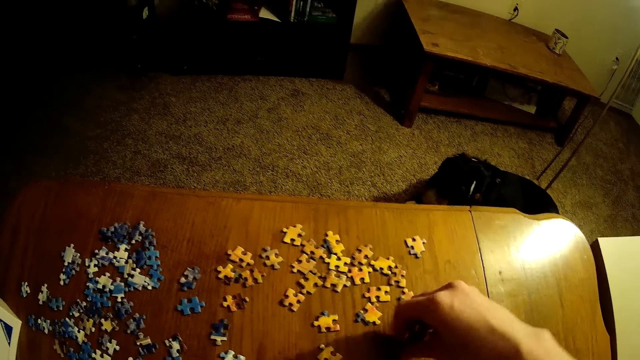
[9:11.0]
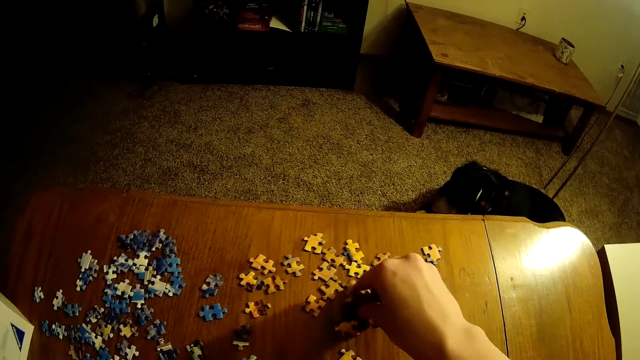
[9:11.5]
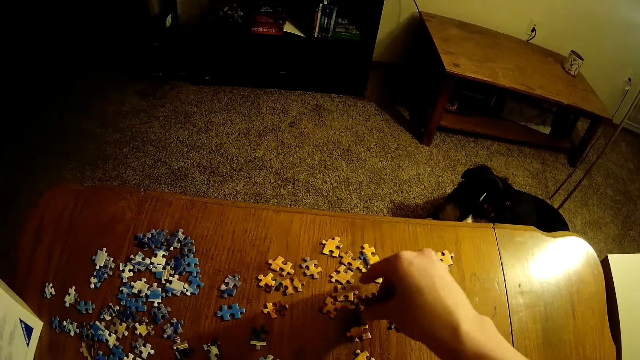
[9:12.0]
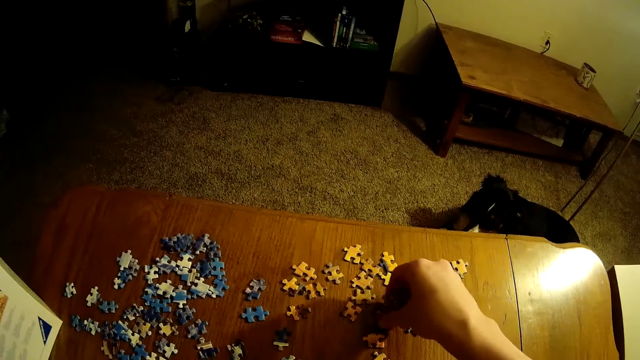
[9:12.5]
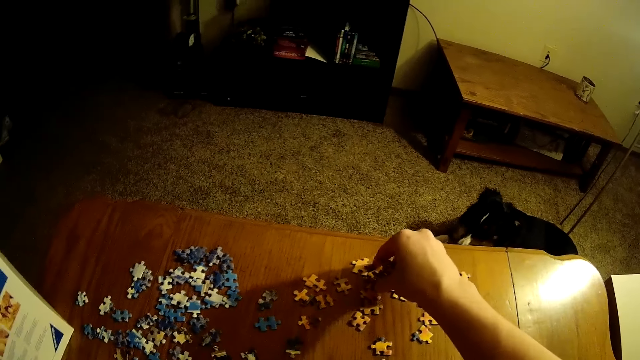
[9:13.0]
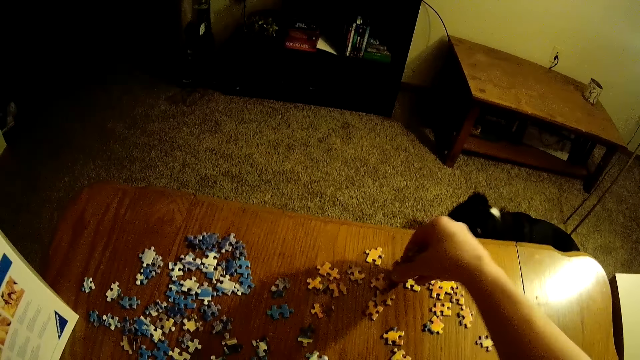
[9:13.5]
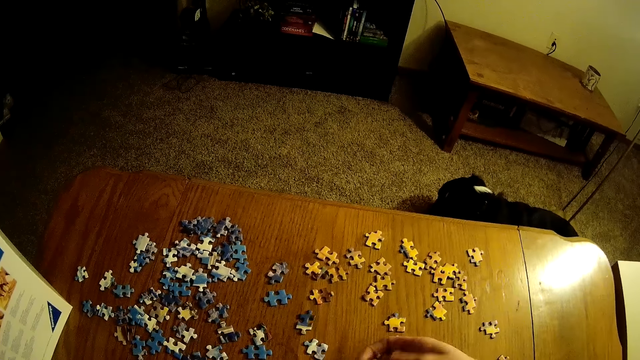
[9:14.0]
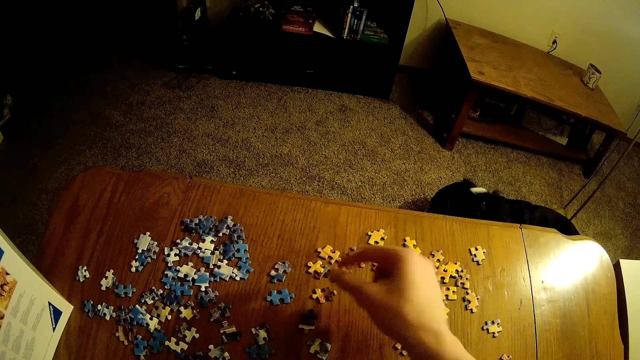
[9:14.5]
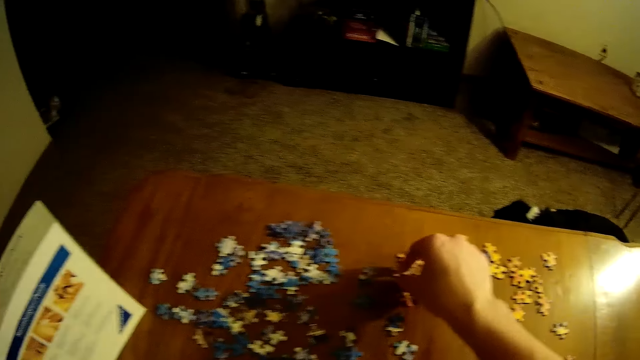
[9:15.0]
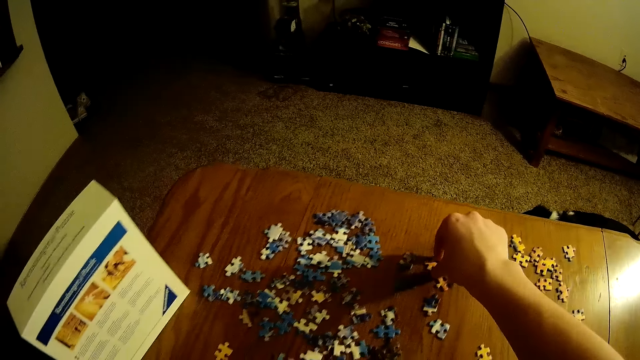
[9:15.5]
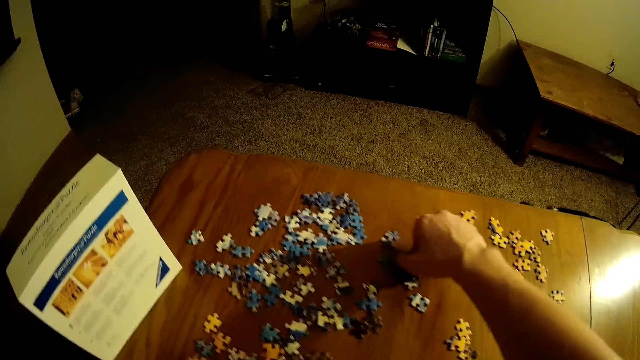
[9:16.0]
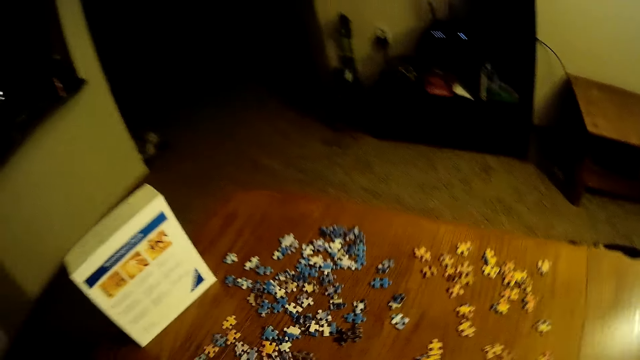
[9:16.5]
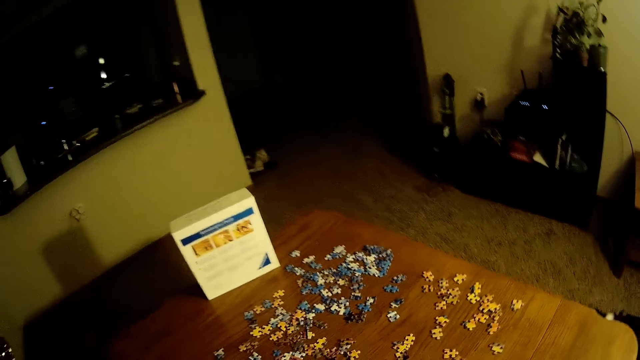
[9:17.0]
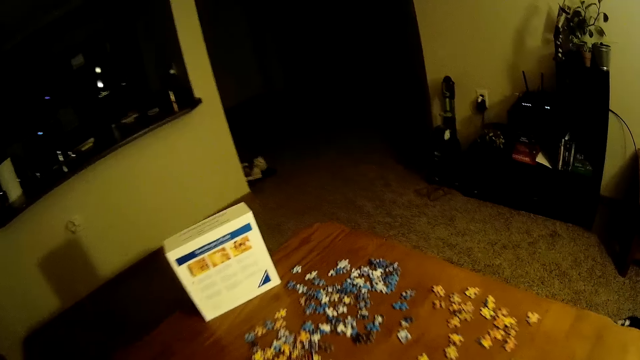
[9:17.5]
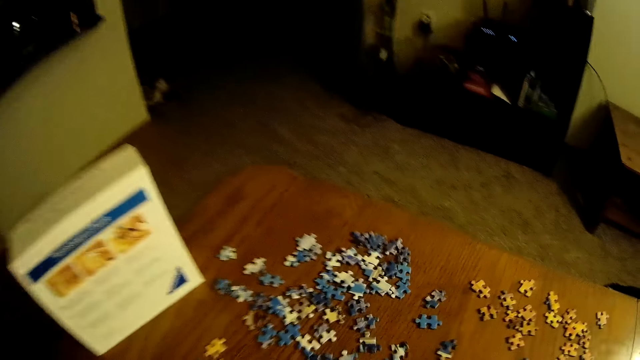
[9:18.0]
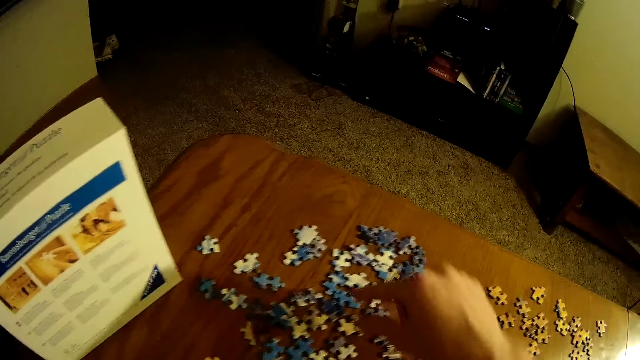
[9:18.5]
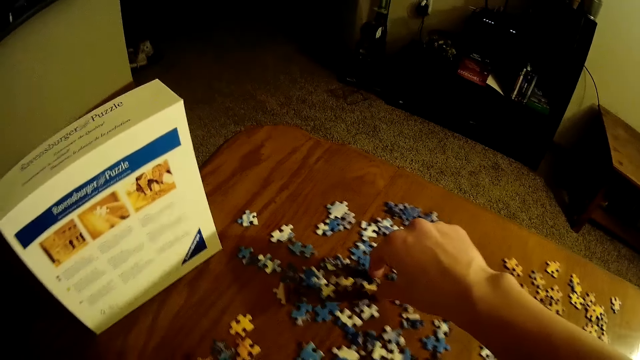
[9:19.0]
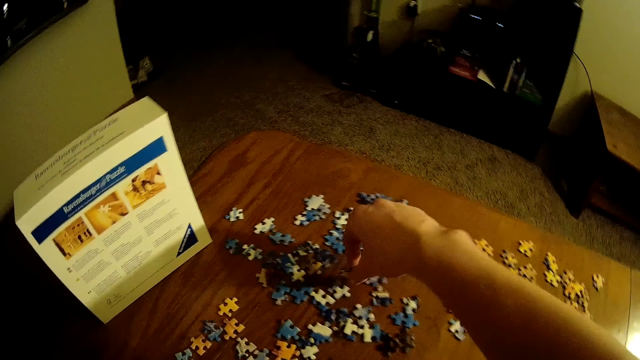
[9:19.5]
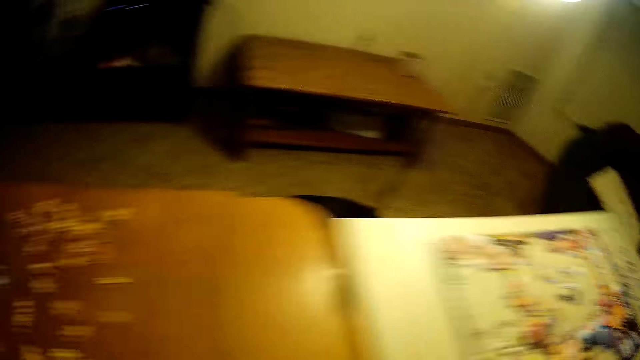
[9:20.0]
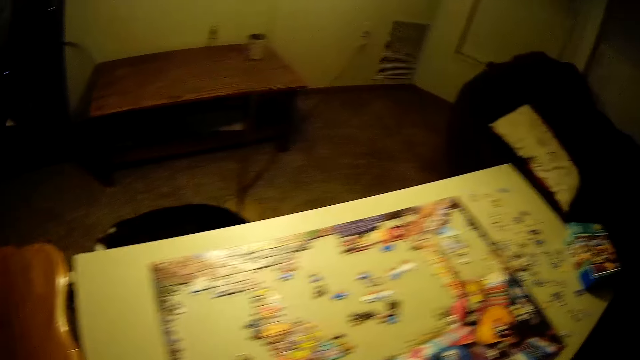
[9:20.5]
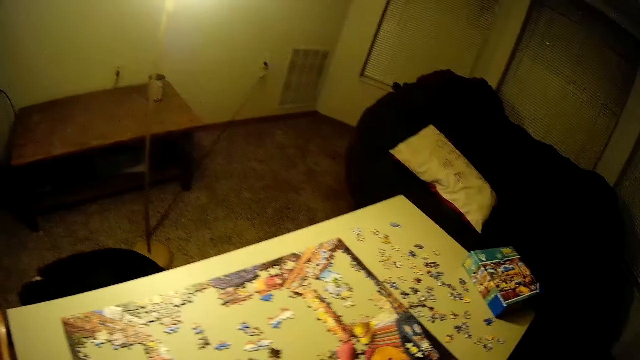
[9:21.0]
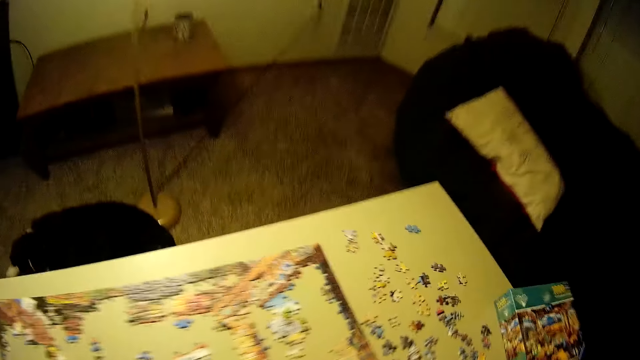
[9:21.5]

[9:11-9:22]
The camera wearer holds the puzzle pieces together. They pick up the puzzle piece.

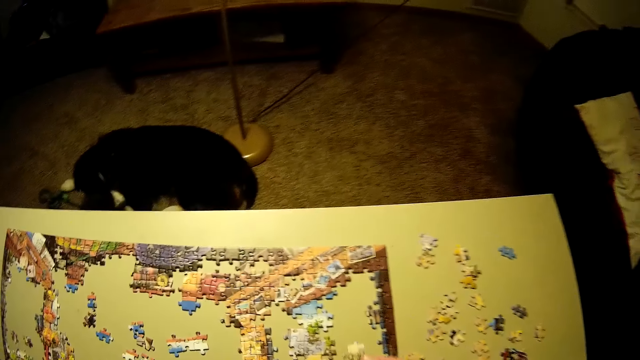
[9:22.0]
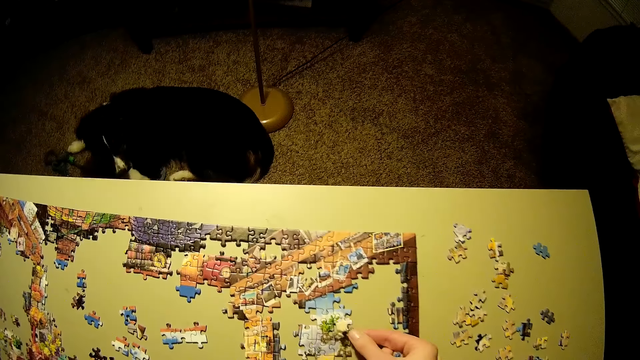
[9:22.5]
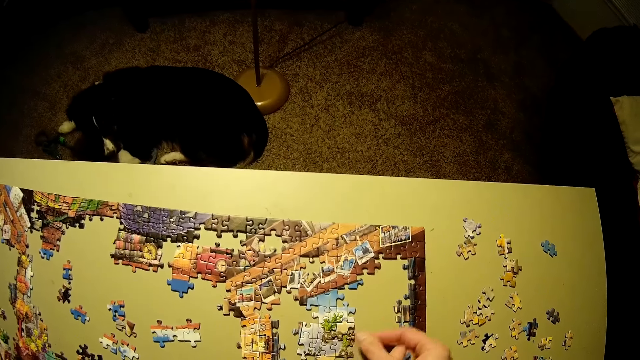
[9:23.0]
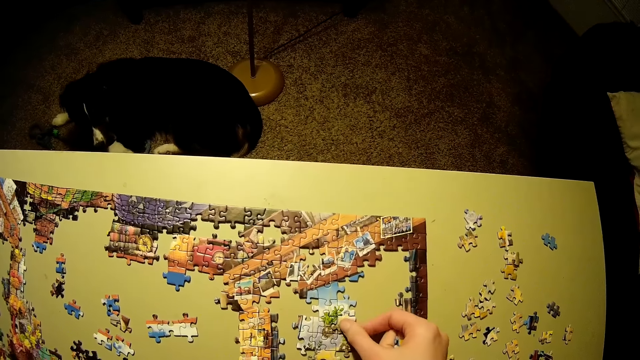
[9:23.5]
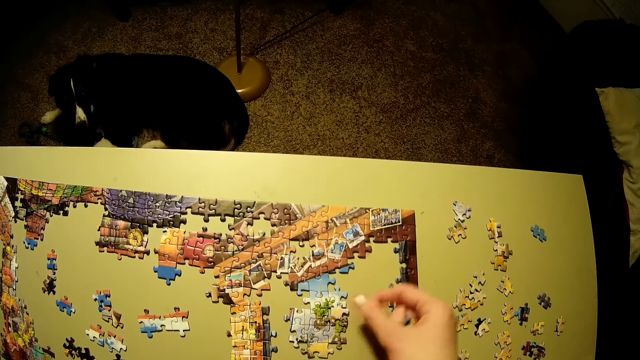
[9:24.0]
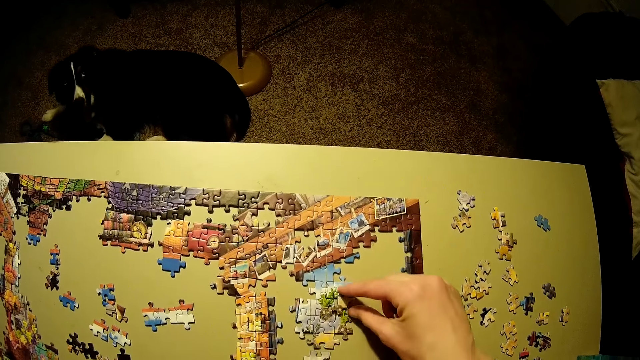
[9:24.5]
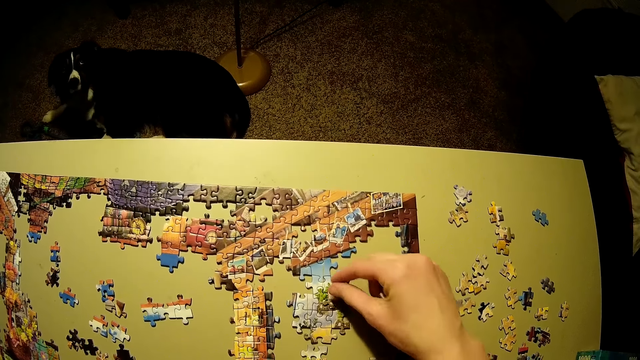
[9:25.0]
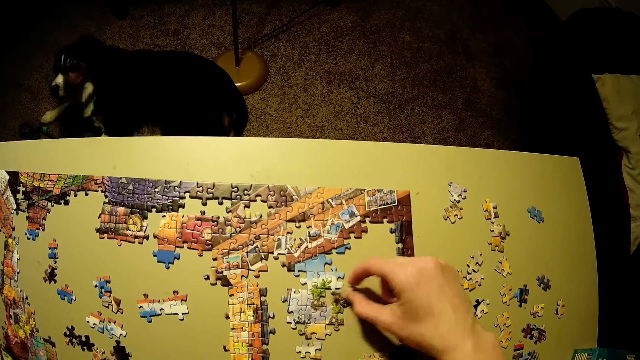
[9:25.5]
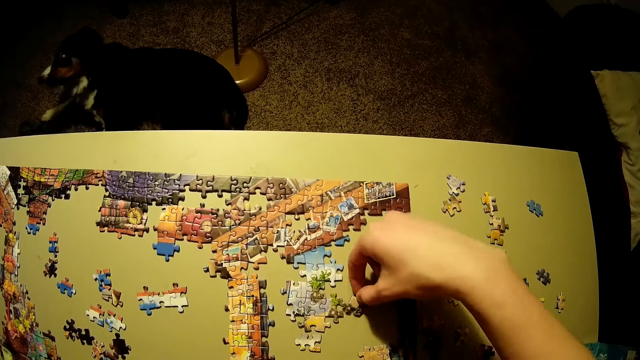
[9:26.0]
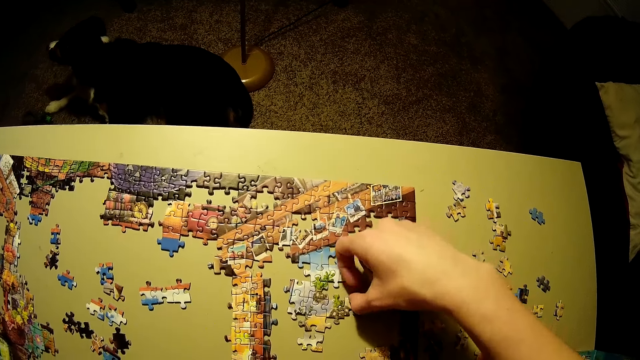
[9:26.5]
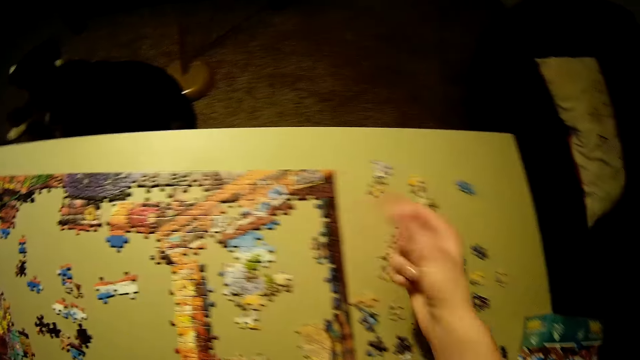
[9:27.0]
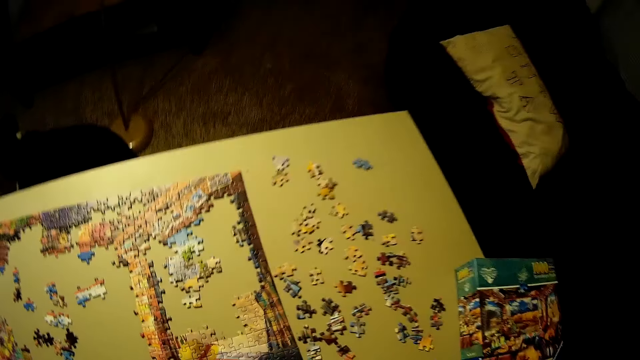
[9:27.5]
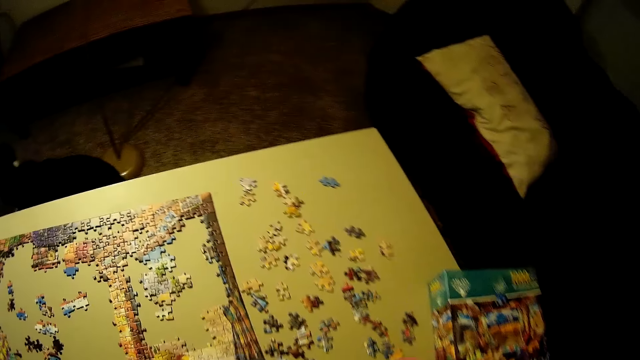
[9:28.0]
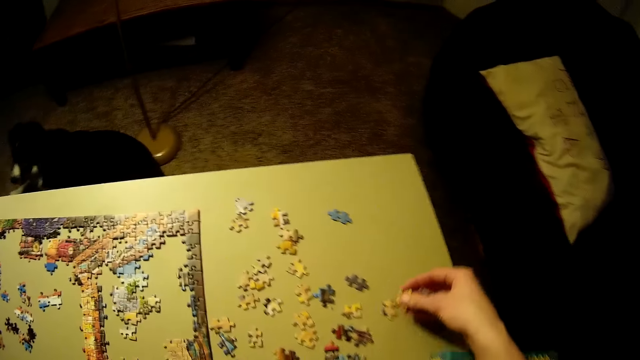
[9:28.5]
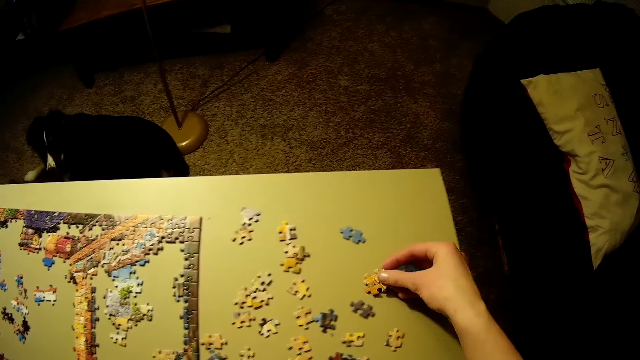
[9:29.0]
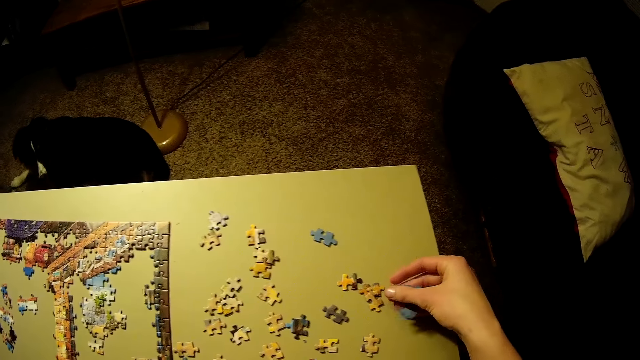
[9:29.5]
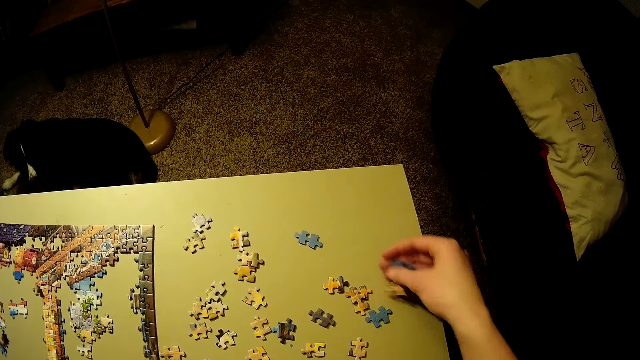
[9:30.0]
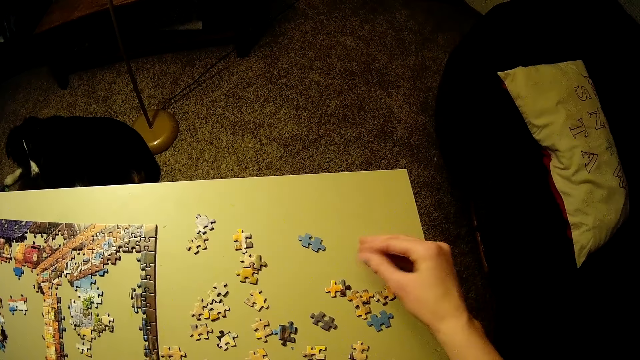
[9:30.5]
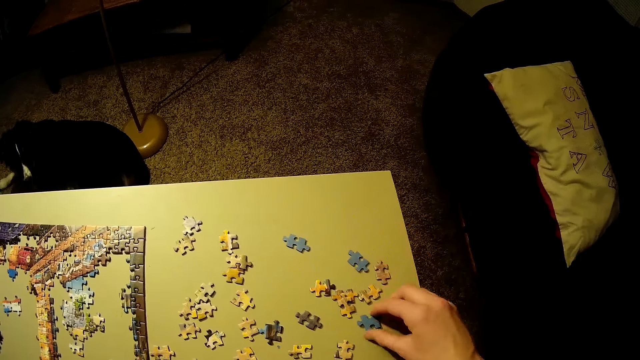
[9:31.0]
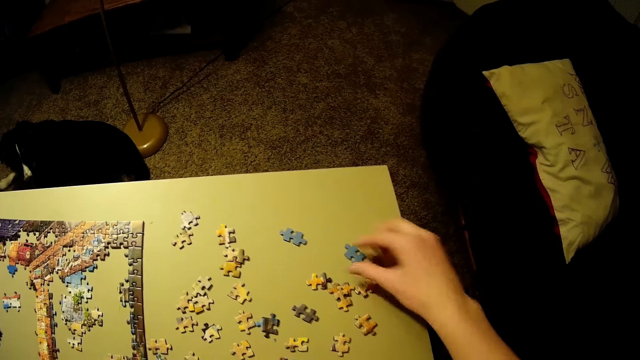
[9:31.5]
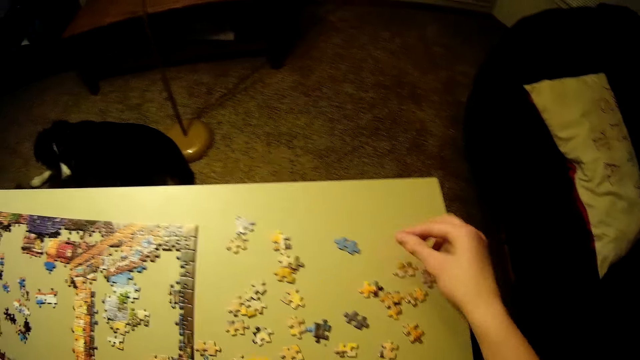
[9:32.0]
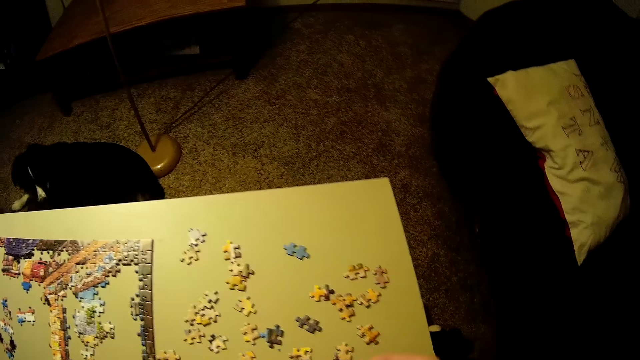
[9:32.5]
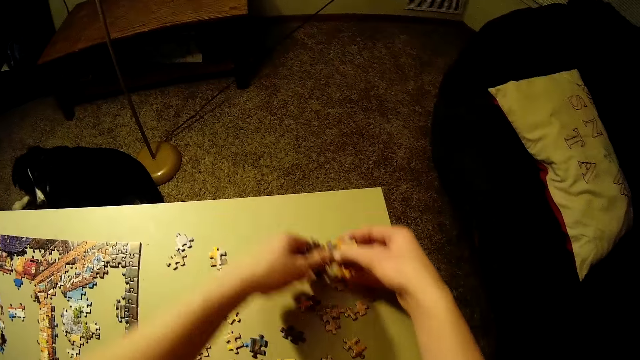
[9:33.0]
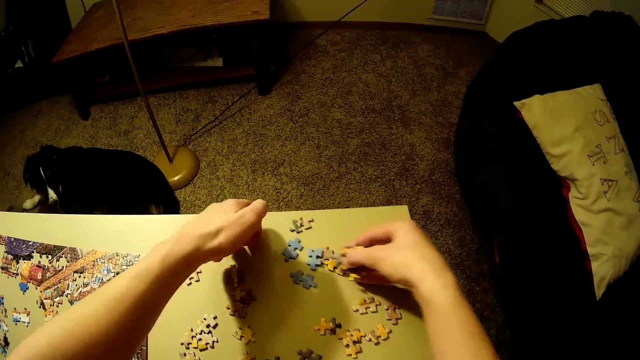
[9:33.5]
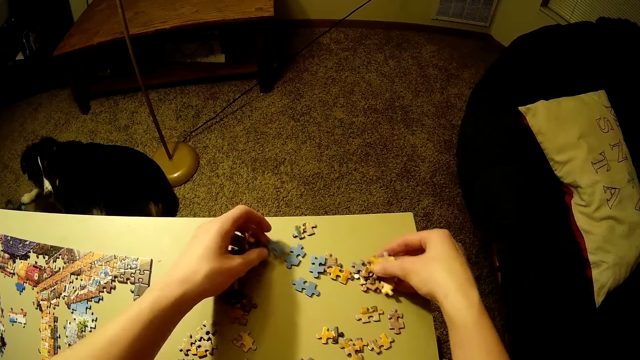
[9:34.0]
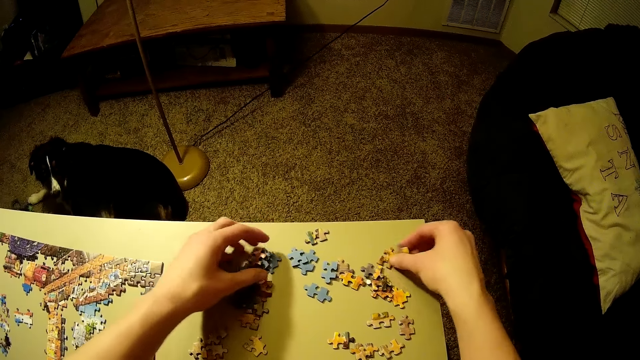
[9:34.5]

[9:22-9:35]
The camera wearer arranges the puzzle. They fit the puzzle on the jigsaw puzzle. They move the jigsaw puzzle. They put the puzzle pieces on the table. They turn the puzzle pieces to the other side on the table. They spread the puzzle pieces on the table.
